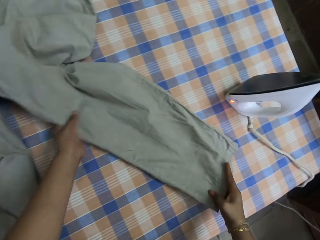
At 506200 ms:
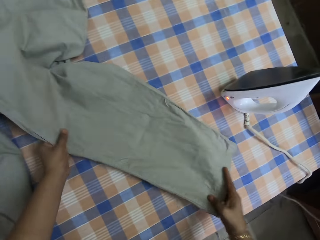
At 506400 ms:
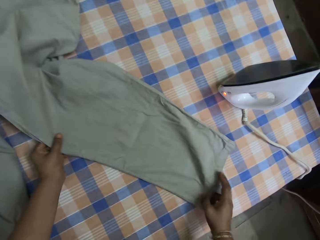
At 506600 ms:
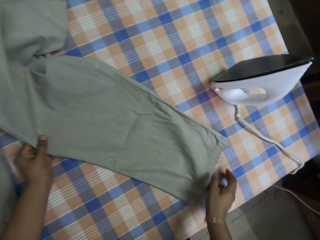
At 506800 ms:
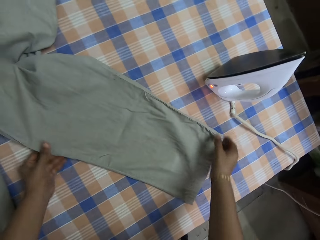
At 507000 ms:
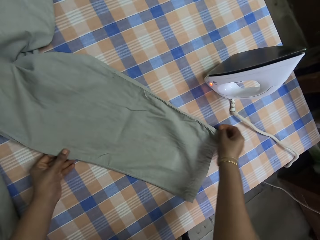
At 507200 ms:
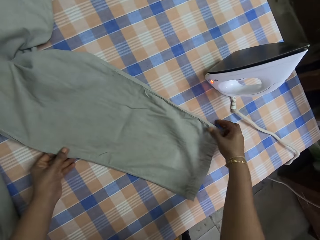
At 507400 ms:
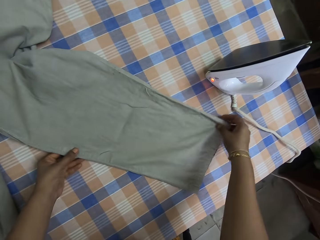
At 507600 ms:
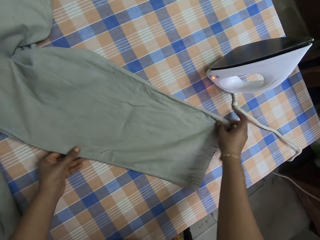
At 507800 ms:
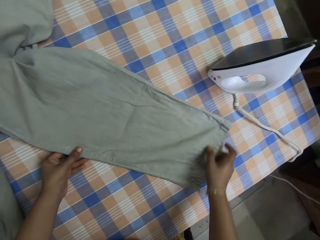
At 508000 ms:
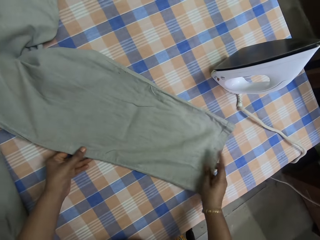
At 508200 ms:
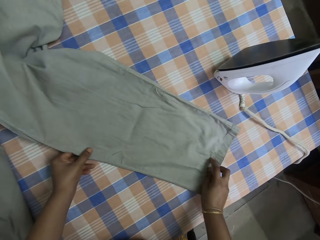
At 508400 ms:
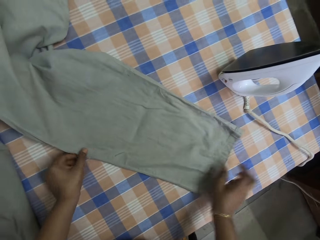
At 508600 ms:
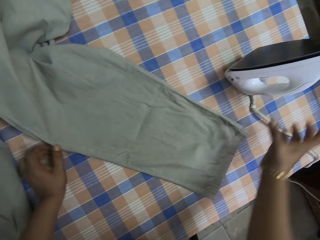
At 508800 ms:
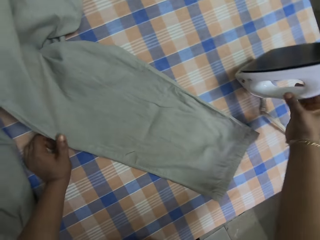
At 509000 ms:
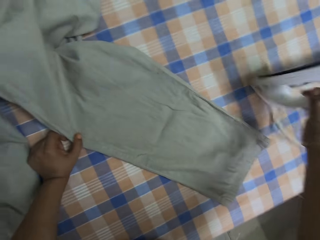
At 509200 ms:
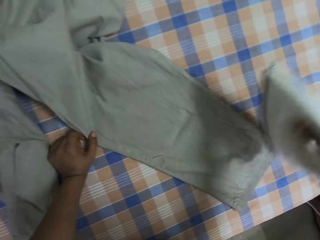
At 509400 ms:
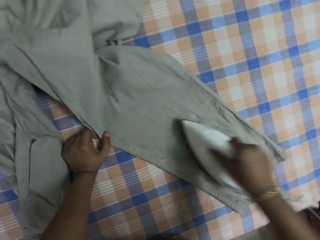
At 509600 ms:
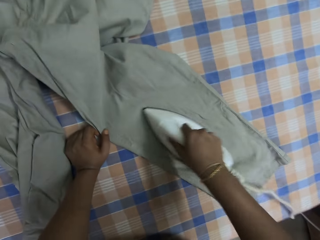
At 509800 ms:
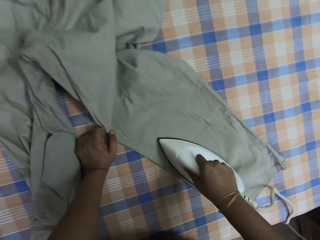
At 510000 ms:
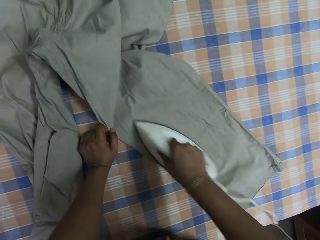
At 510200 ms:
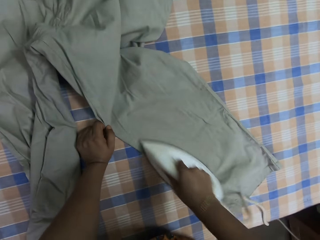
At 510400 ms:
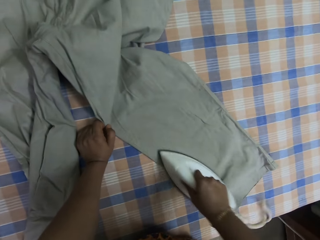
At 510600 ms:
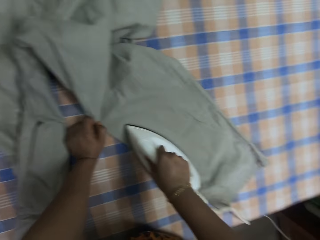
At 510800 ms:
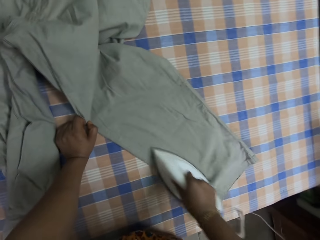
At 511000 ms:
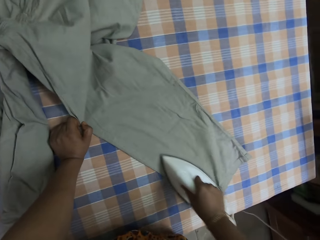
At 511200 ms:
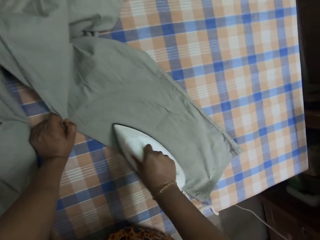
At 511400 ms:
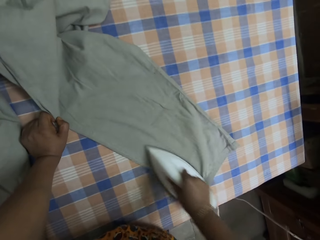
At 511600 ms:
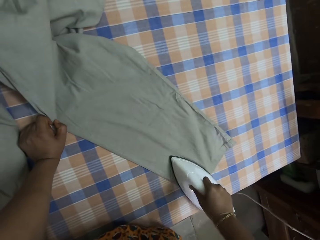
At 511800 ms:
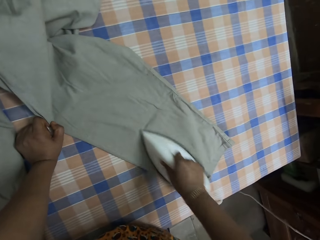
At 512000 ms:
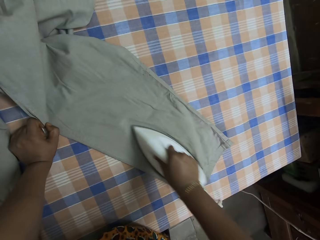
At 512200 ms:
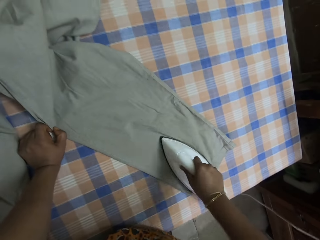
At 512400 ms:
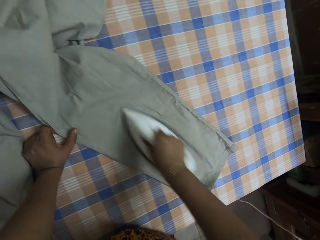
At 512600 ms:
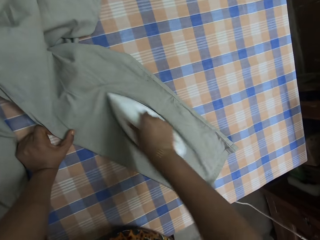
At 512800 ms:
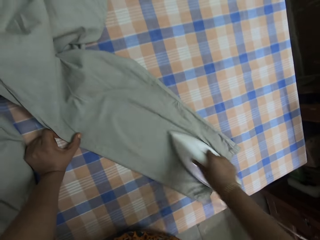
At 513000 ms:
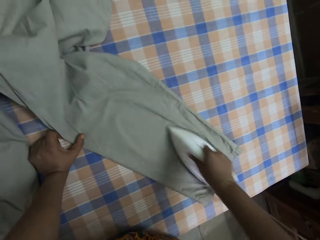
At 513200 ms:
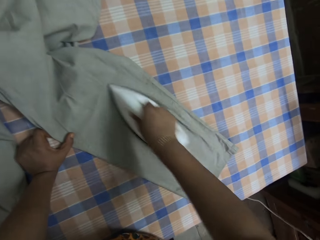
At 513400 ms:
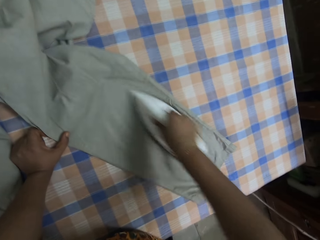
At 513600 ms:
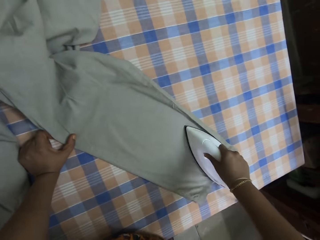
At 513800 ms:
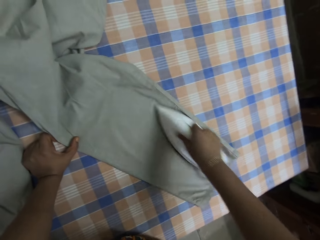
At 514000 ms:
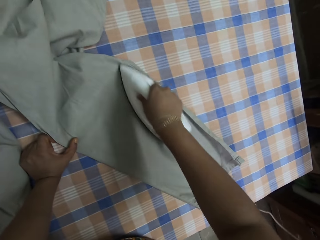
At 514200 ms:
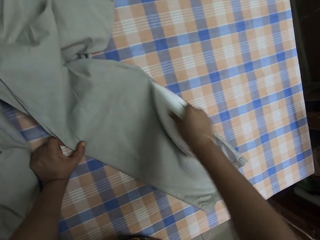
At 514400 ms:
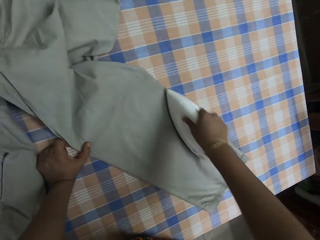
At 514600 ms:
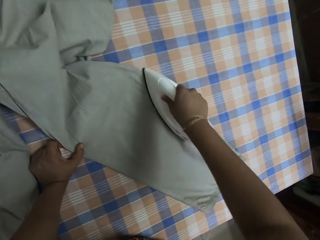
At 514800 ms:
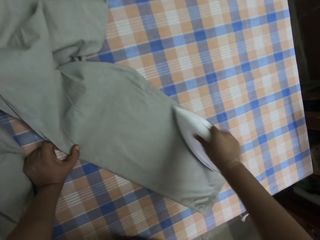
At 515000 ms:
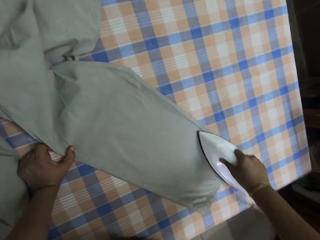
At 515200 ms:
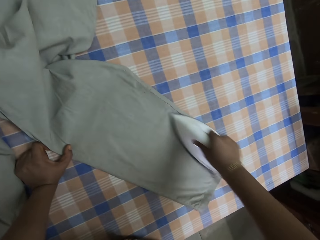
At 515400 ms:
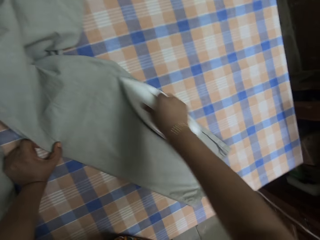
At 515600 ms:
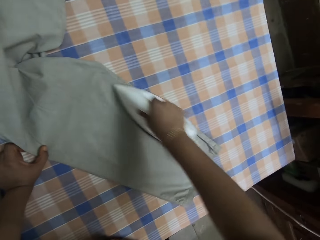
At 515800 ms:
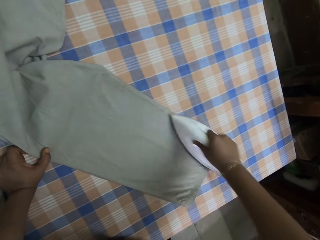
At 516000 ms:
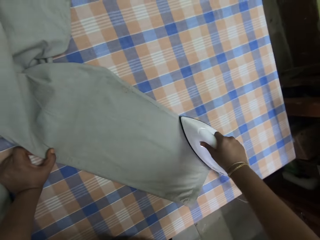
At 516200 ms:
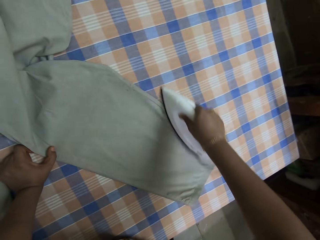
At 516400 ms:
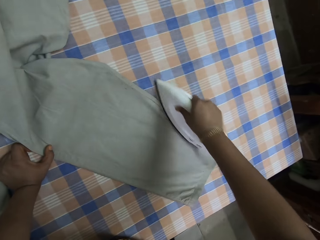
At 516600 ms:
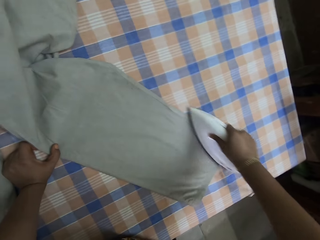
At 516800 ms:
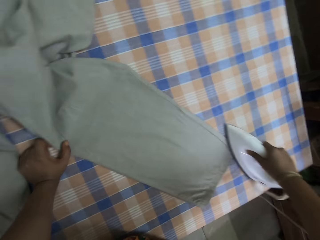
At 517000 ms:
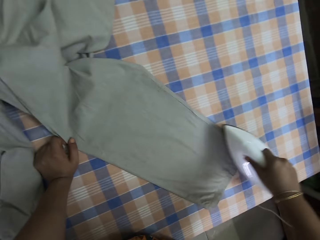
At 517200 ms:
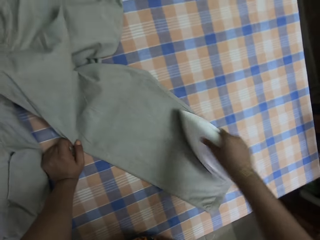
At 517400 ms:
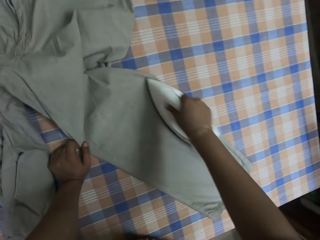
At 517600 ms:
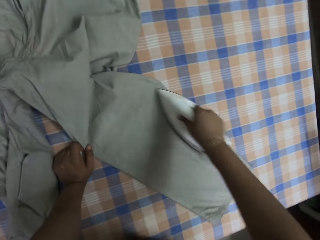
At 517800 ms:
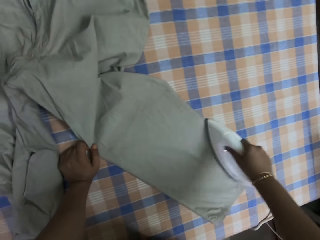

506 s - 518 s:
The camera wearer moves the trouser. They hold the iron box. They pick up the iron and iron the trouser.

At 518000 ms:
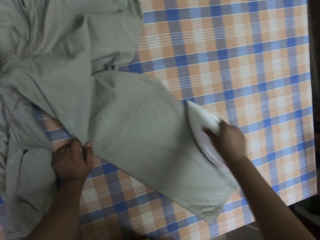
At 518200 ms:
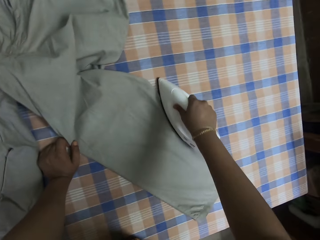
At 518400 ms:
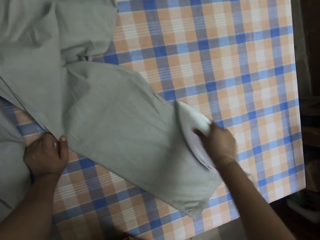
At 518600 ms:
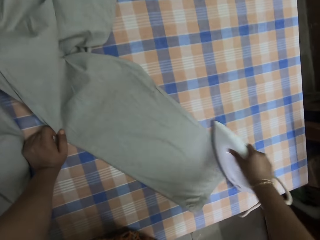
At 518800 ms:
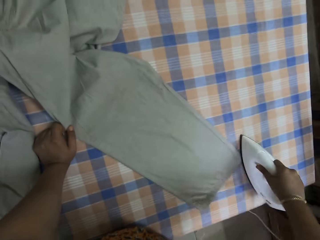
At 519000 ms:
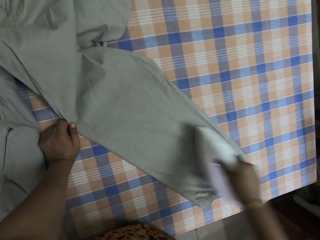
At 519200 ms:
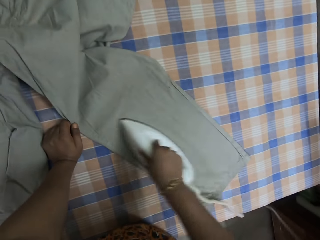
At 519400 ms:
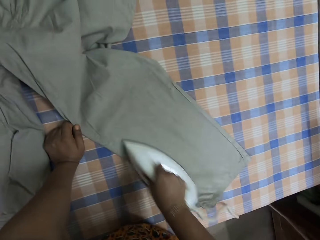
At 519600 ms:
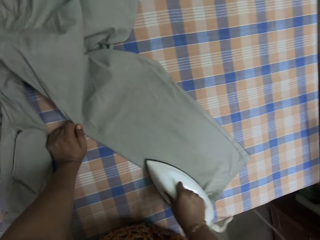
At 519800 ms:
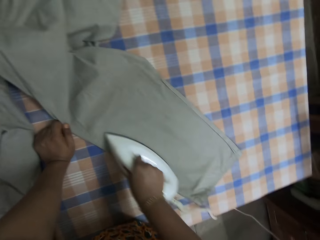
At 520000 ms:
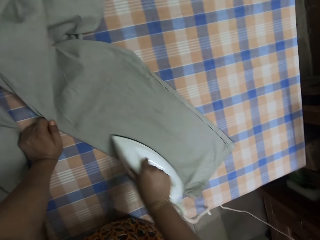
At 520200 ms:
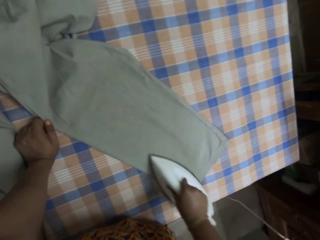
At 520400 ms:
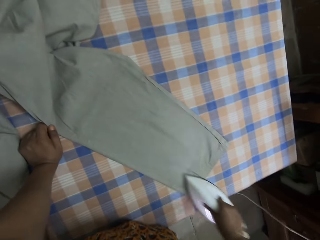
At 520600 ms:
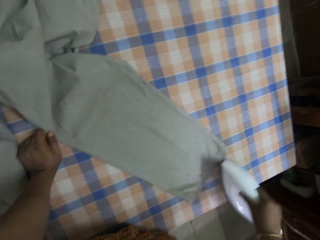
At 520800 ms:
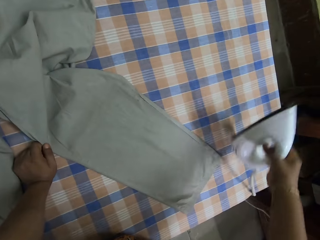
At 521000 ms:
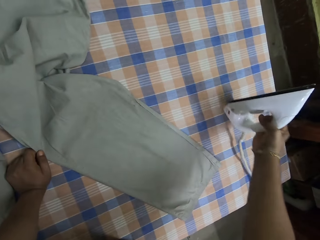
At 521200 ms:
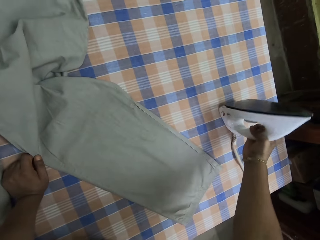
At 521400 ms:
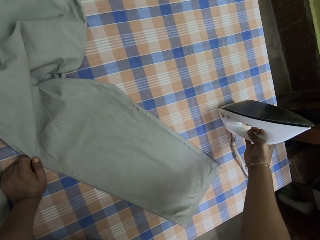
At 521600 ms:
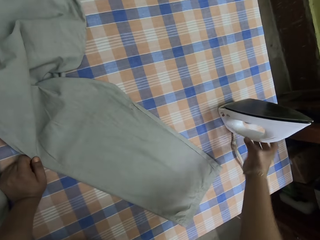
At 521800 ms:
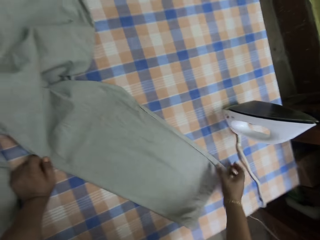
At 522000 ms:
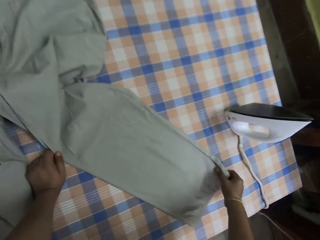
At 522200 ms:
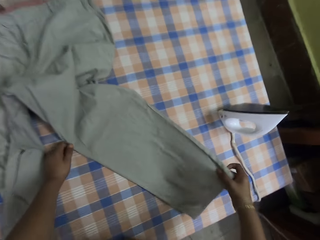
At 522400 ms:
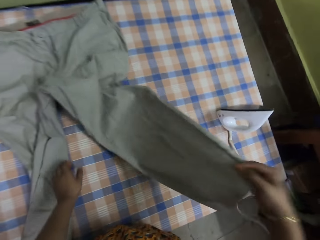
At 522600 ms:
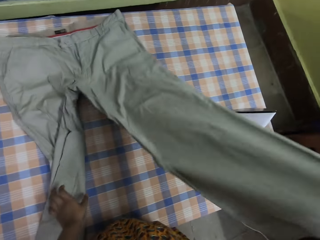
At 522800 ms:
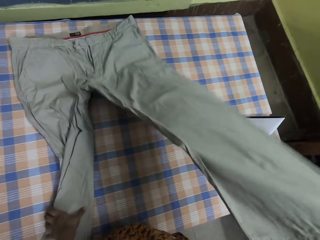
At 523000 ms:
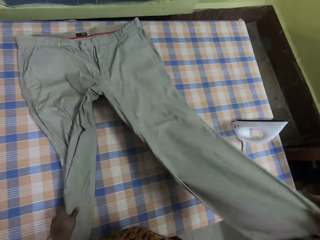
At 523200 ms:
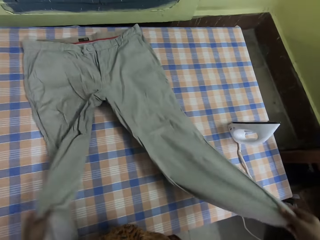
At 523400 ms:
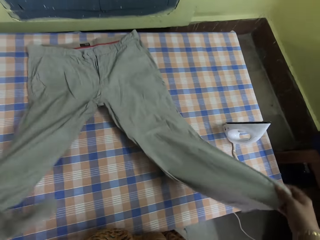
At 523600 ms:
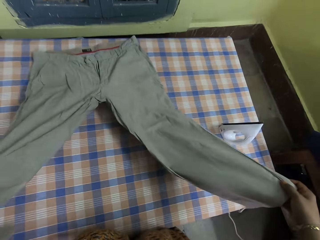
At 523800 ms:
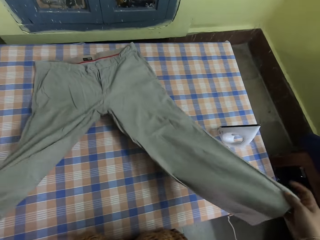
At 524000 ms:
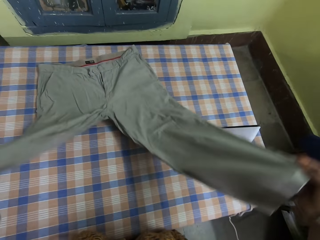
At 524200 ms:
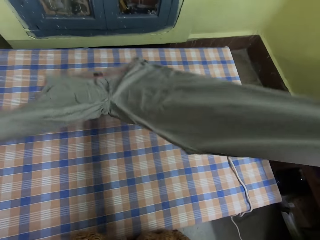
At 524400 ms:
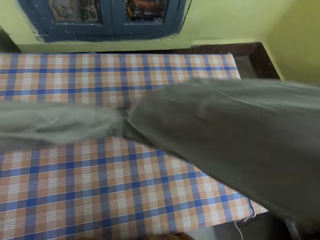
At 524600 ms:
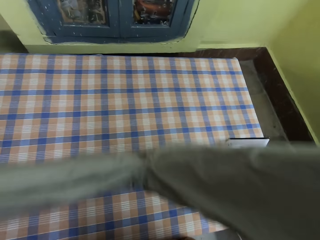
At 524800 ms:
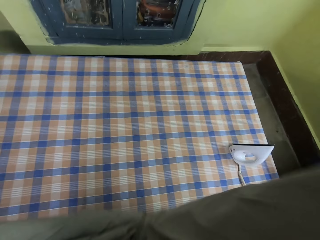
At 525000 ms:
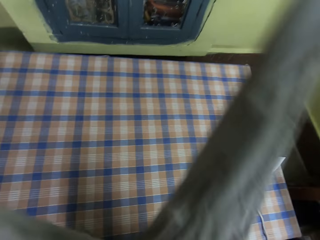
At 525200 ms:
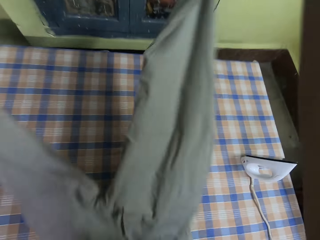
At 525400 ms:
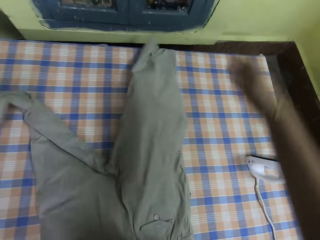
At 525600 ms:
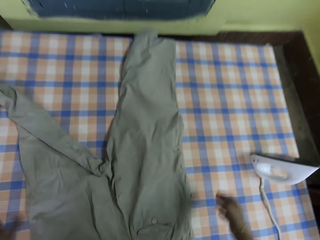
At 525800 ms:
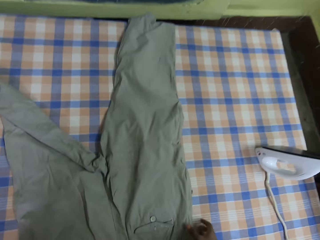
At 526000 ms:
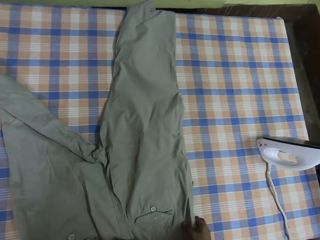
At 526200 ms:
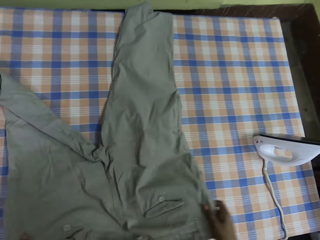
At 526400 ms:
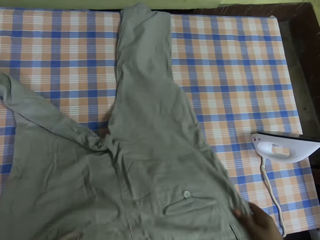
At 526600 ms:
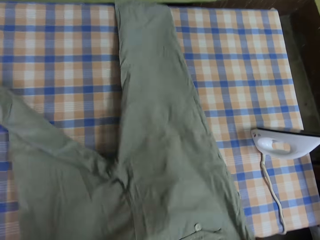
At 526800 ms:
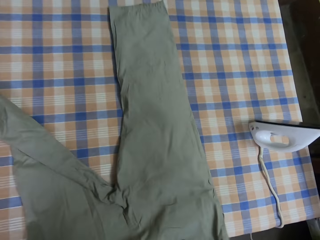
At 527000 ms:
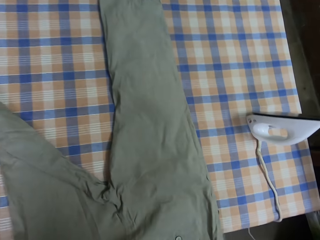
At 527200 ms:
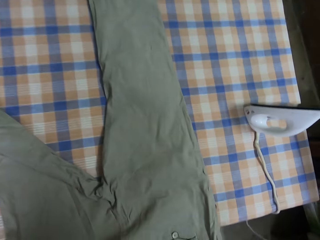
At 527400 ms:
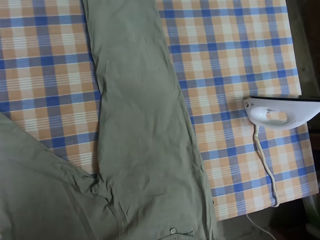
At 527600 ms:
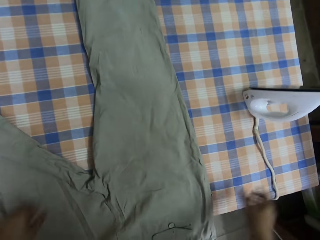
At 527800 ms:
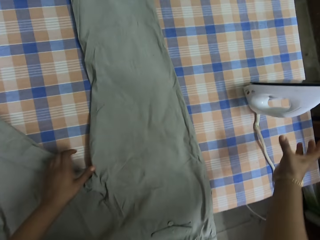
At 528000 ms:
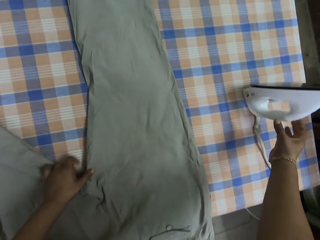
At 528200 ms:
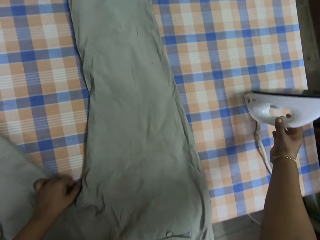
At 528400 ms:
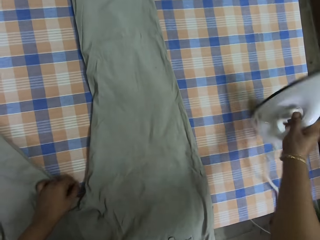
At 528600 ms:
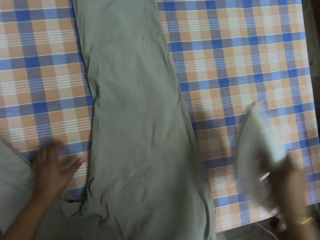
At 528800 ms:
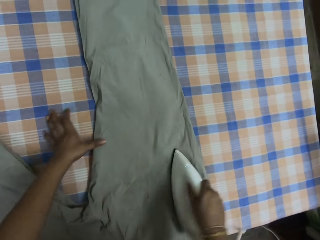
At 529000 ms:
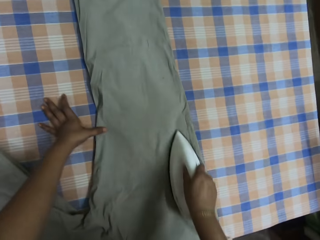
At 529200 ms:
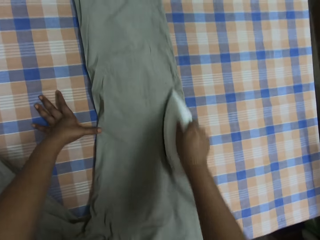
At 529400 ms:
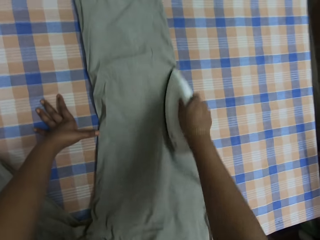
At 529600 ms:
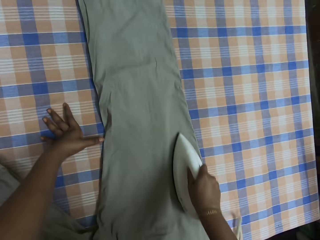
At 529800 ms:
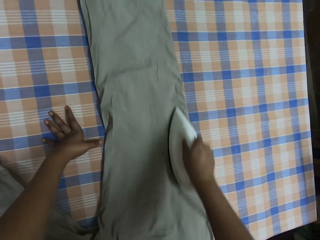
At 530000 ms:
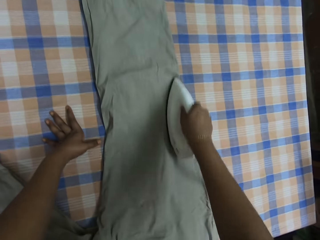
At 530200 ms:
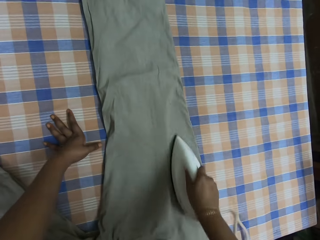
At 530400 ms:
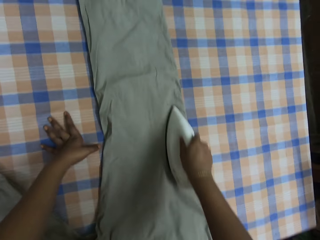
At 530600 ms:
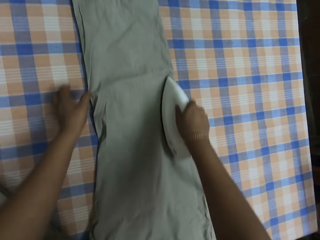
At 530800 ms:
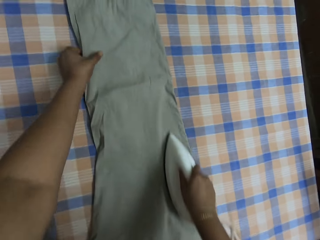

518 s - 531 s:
The camera wearer puts the iron box or iron on the table. They adjust the trouser. They pick up the trouser. They turn the trouser. They drop the trouser on the table. They adjust the trouser. They hold the iron box. They pick up the iron. They iron the trouser.
